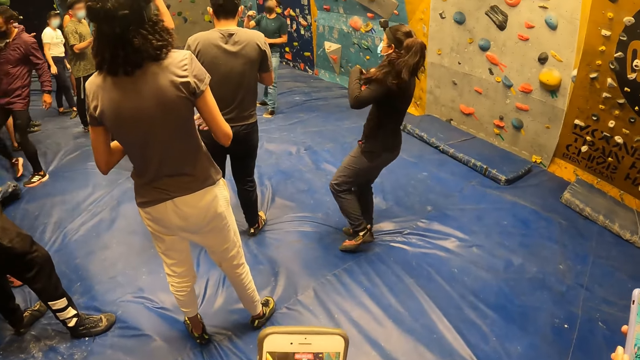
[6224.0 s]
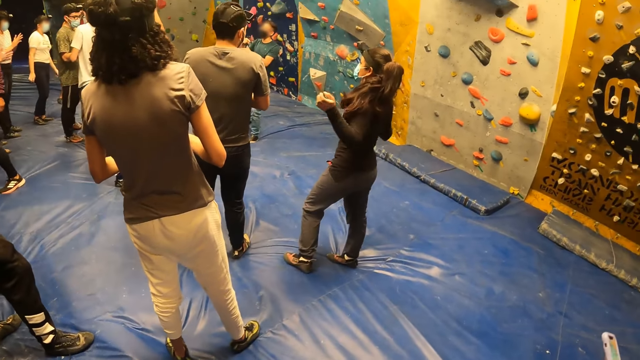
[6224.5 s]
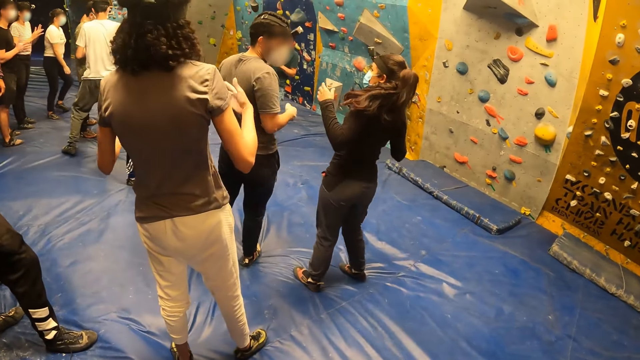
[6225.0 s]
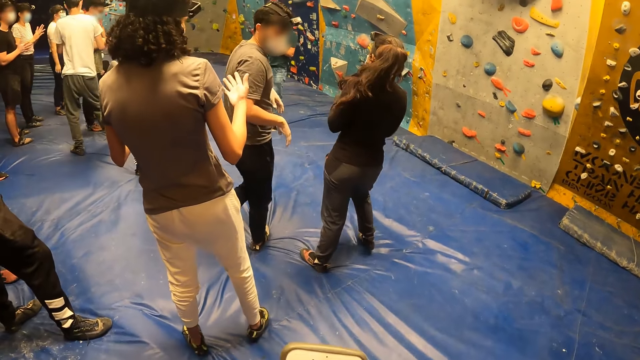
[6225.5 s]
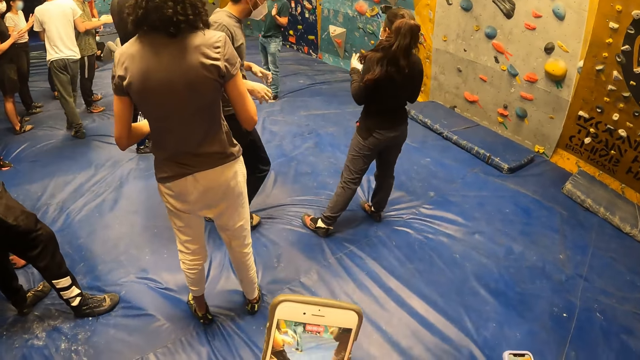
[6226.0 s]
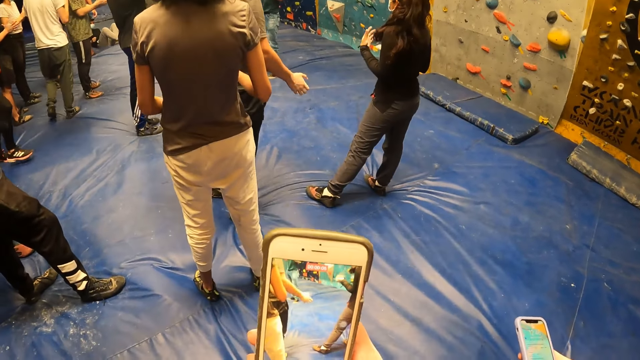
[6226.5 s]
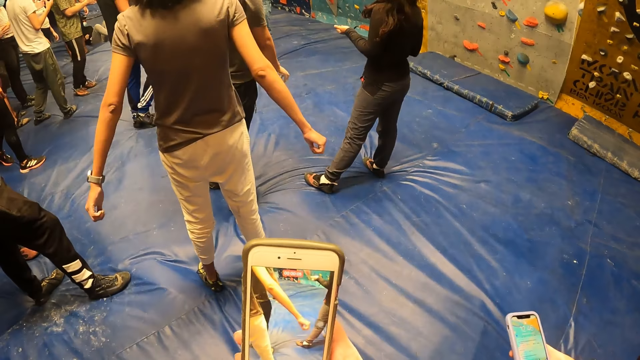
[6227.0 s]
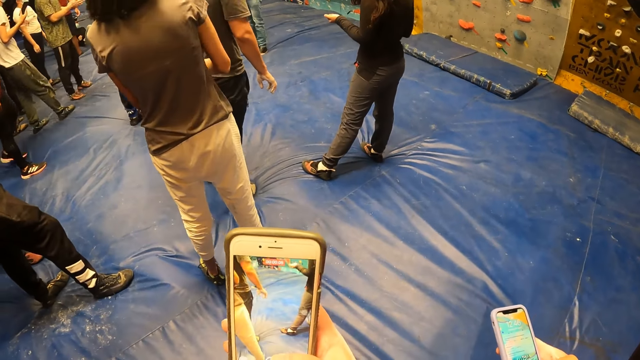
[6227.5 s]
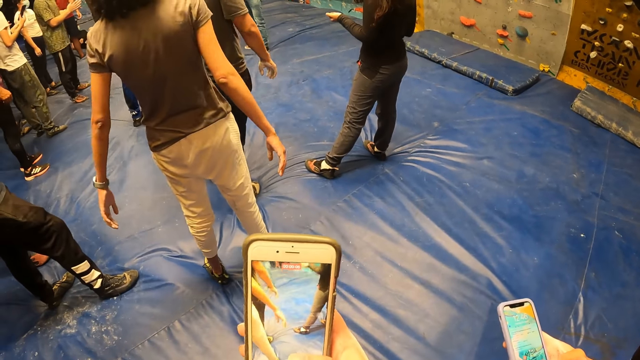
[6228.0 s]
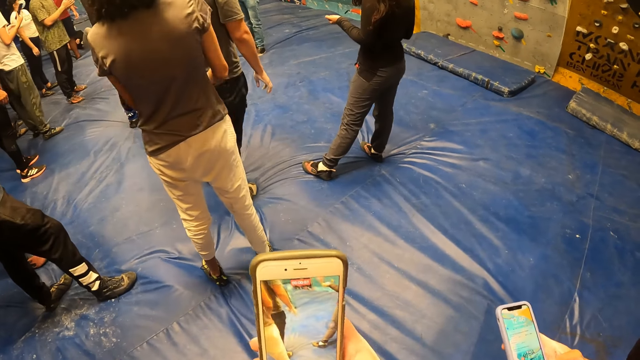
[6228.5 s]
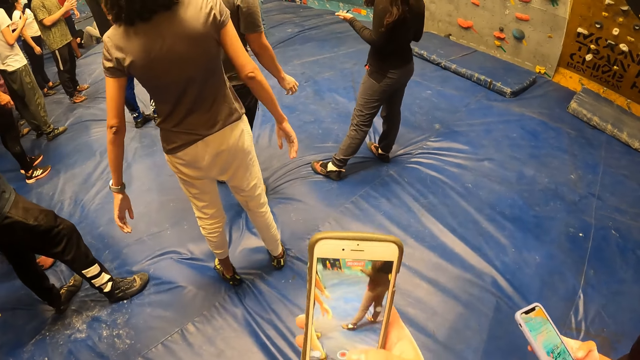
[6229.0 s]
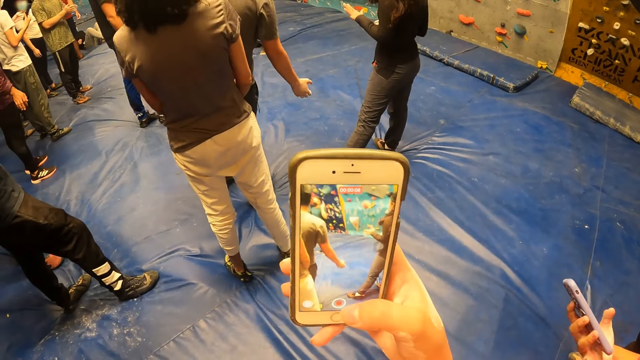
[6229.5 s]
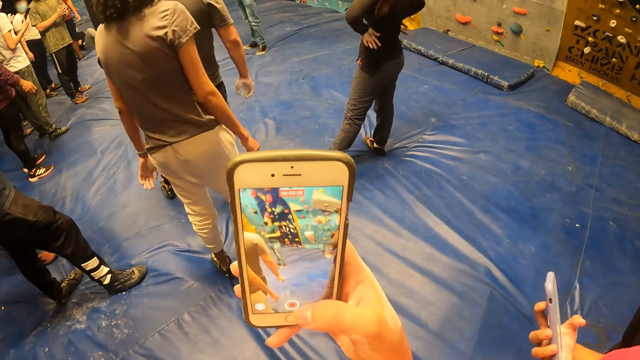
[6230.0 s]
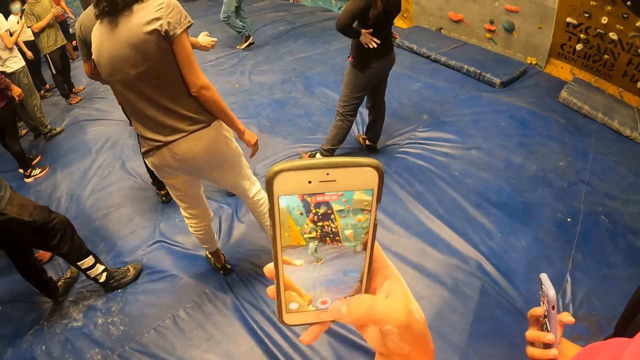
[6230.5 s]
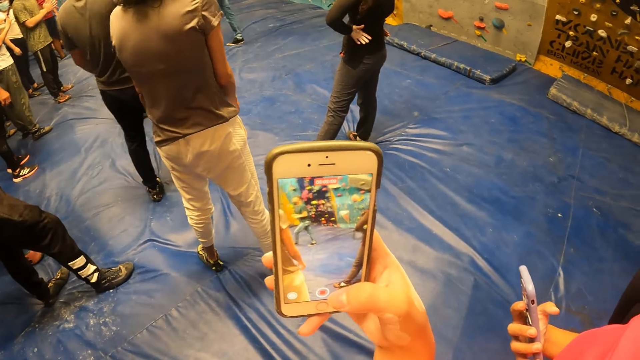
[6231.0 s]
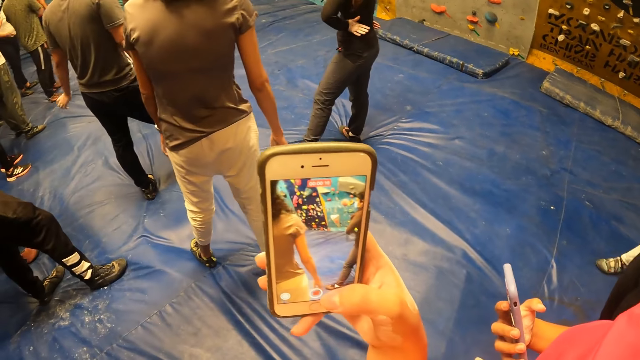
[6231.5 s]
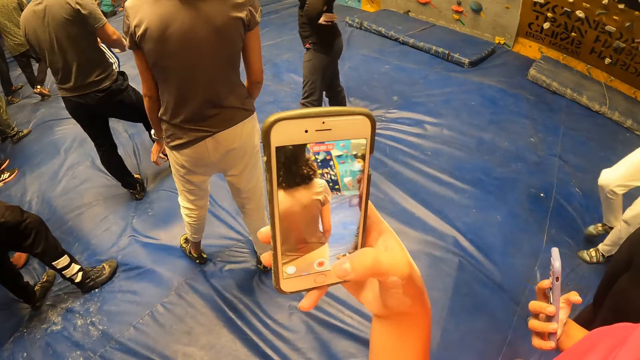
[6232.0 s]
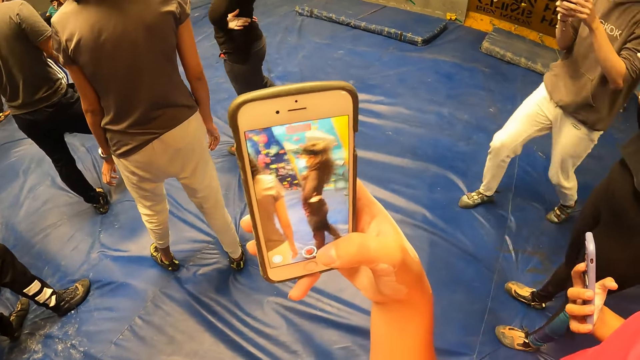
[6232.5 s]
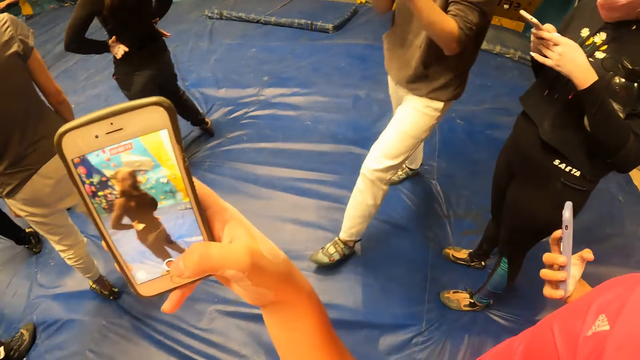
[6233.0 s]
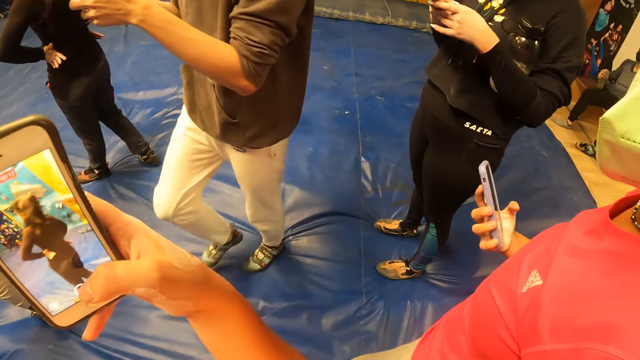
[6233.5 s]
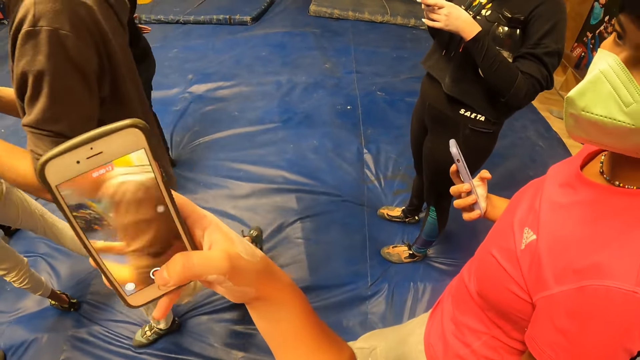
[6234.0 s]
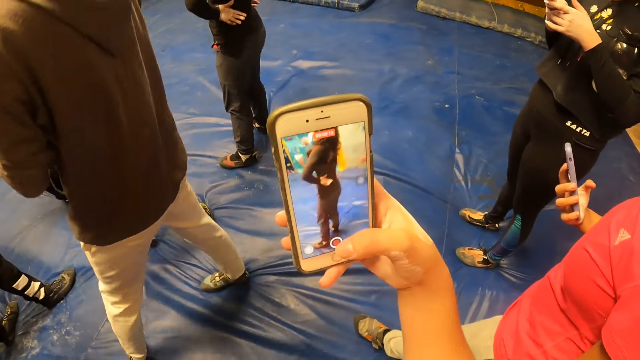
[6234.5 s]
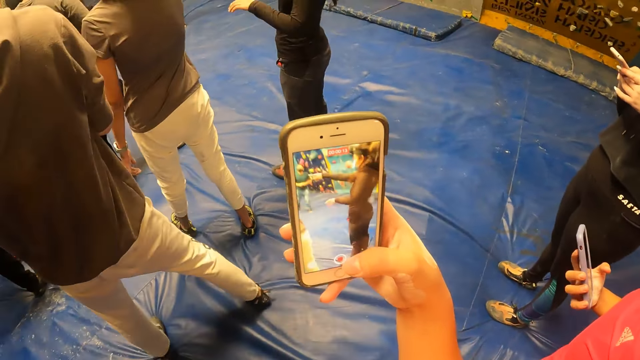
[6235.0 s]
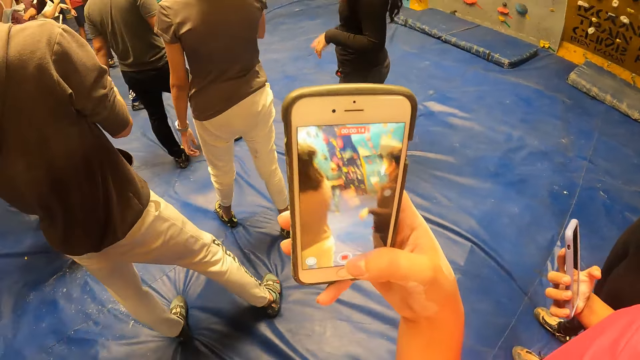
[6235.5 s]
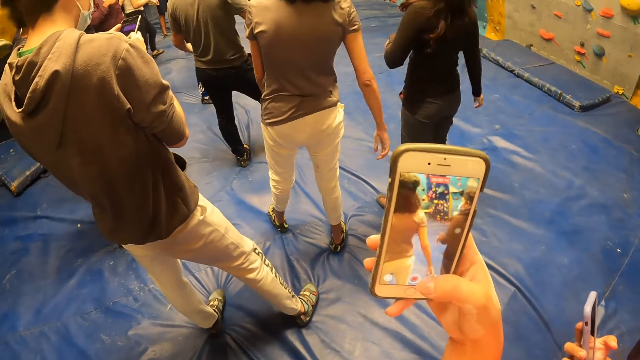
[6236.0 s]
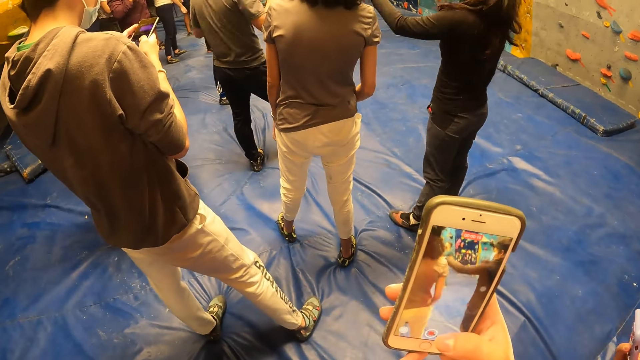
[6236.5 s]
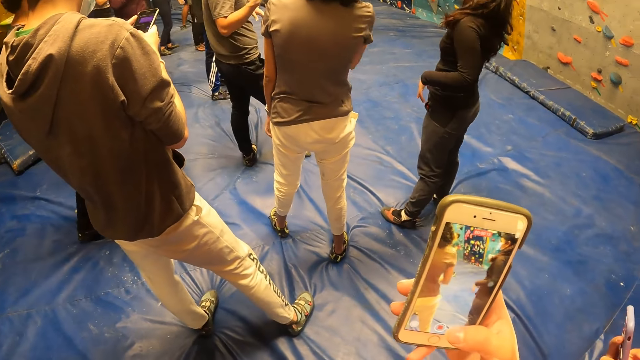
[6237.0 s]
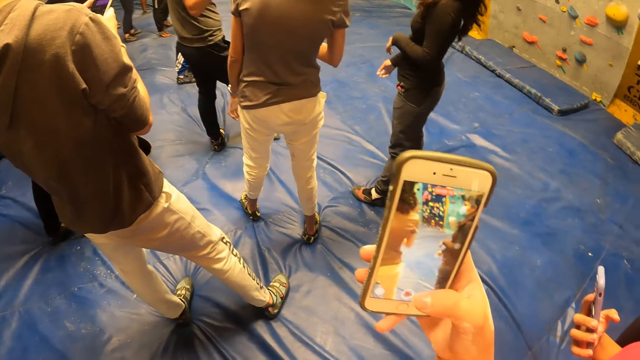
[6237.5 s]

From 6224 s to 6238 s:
The camera wearer records on the phone. The woman operates the phone with her right hand. The camera wearer looks at the woman.

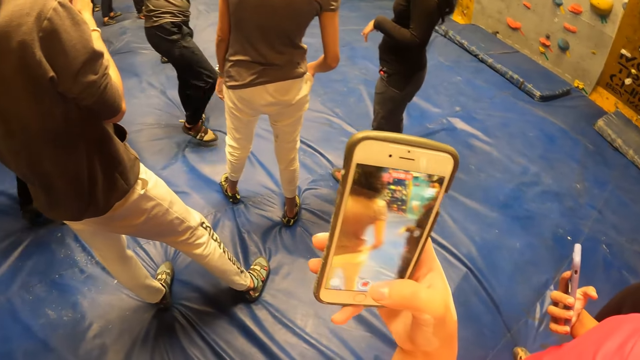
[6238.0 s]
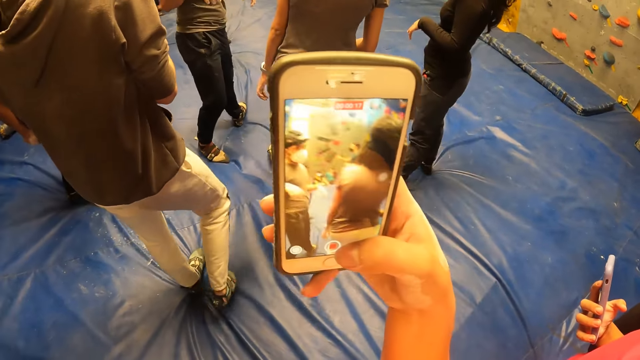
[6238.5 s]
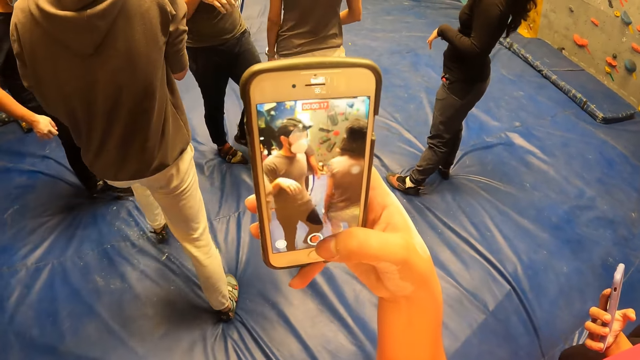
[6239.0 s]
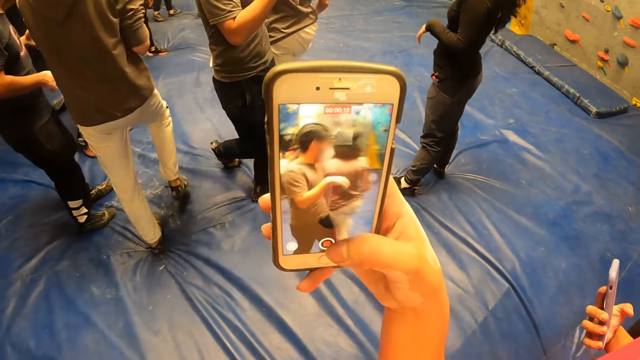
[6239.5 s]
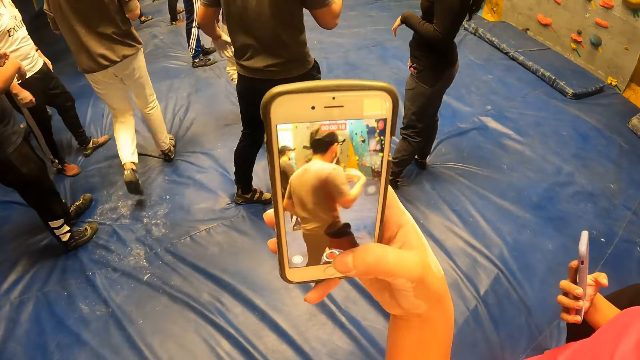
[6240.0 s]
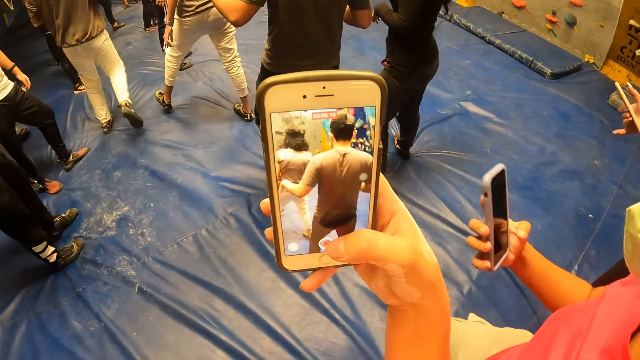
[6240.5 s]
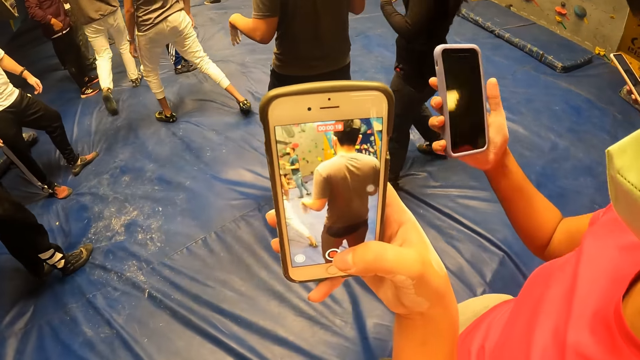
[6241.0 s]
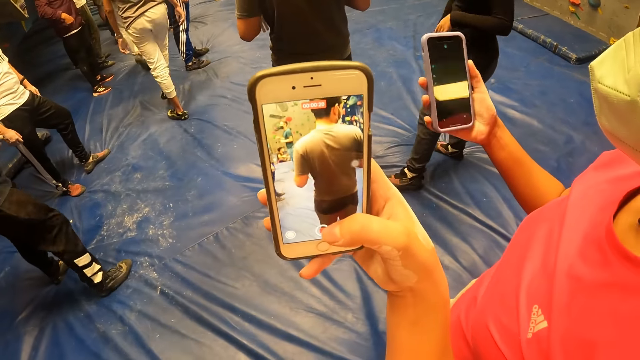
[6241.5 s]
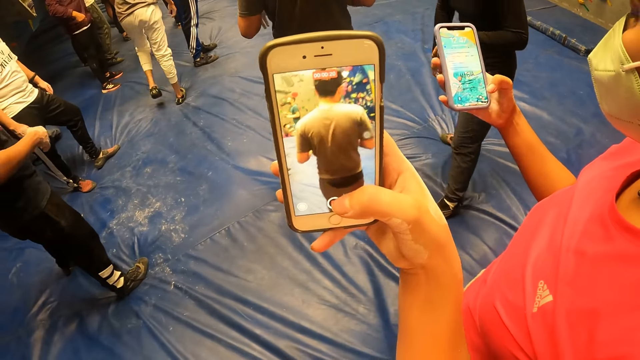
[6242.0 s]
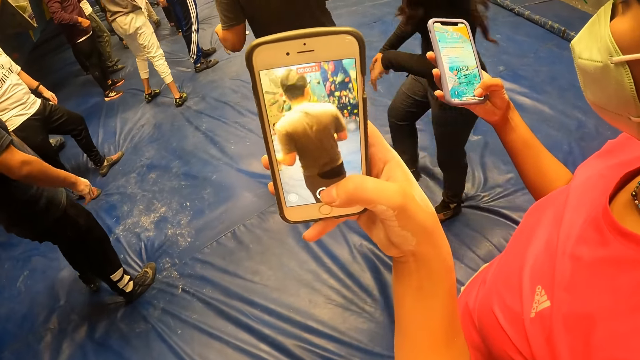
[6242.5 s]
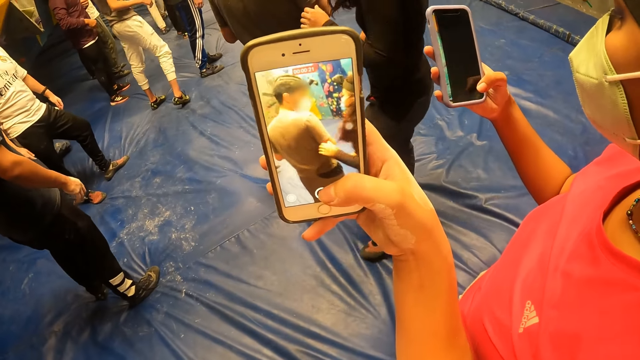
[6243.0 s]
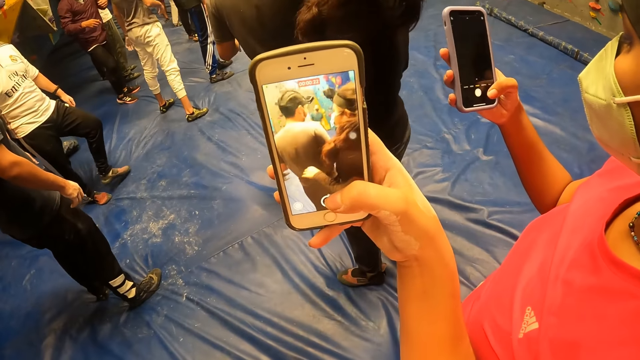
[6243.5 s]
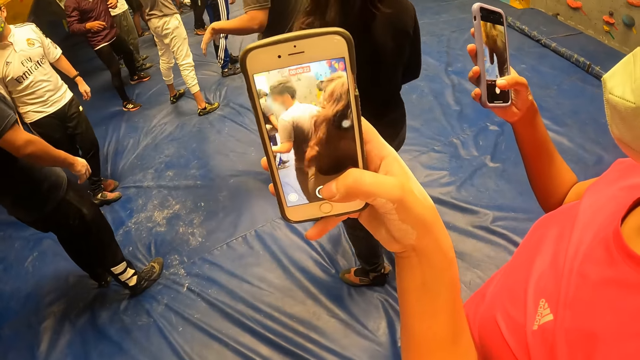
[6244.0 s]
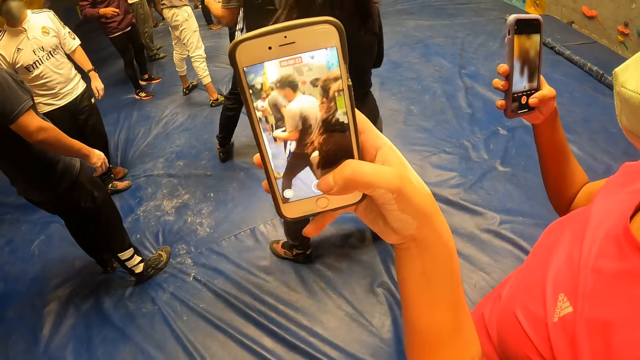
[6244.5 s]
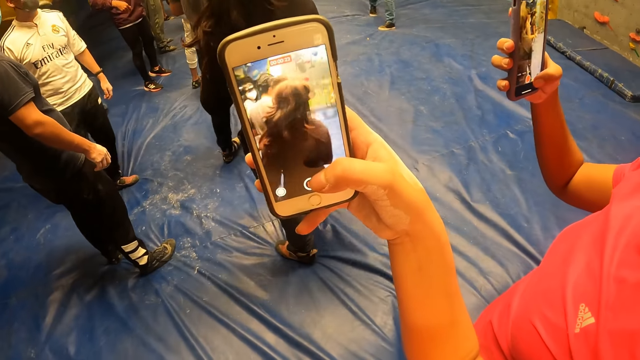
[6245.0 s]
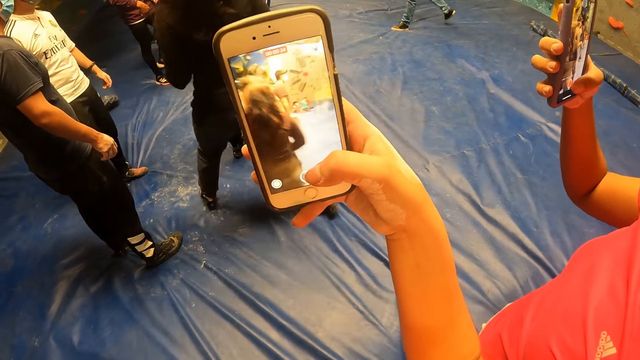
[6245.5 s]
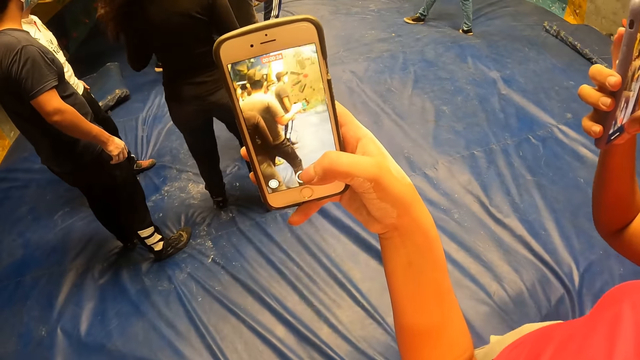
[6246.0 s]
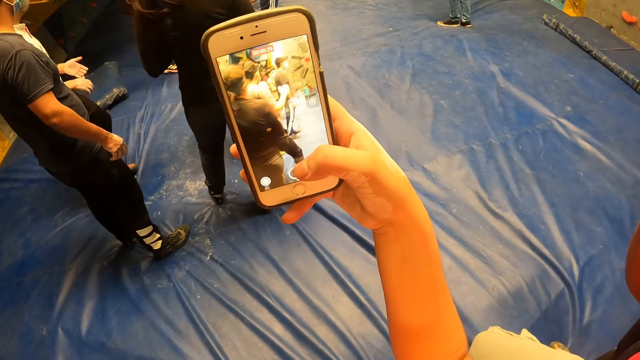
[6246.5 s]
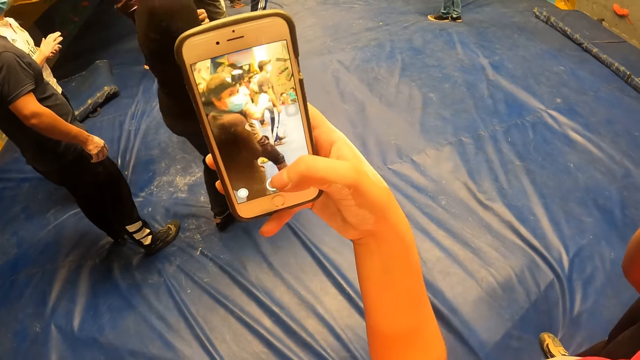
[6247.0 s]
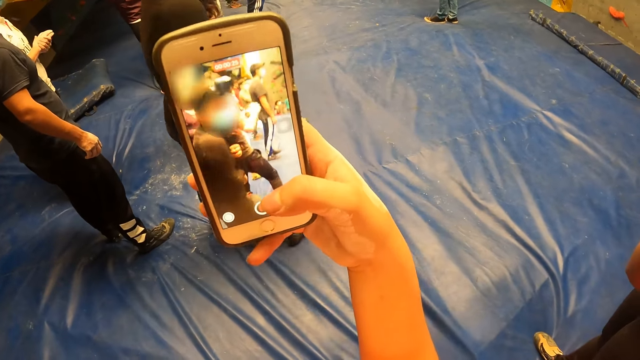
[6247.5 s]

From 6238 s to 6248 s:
The camera wearer records on the phone. The woman takes footage of the actions in the gym with the phone in her right hand.
